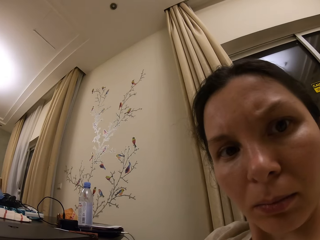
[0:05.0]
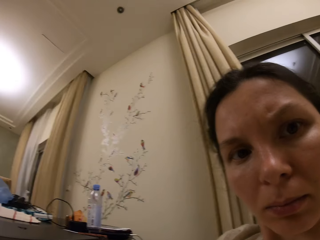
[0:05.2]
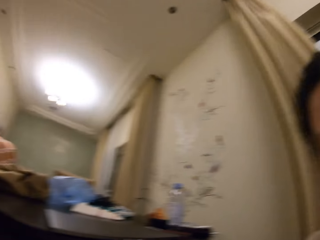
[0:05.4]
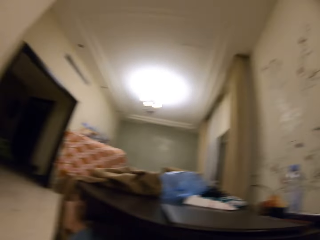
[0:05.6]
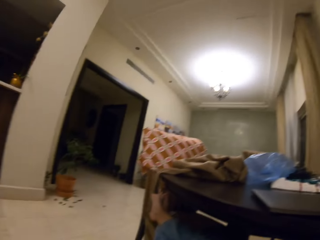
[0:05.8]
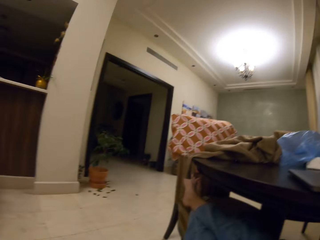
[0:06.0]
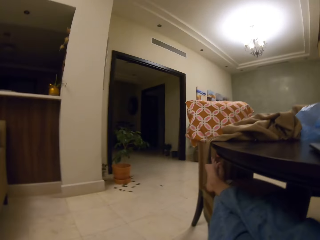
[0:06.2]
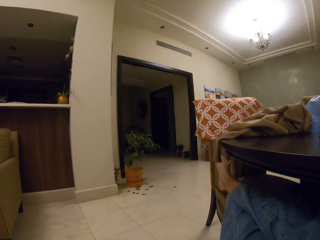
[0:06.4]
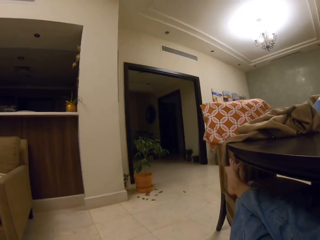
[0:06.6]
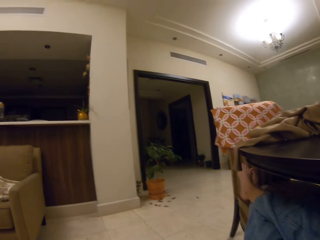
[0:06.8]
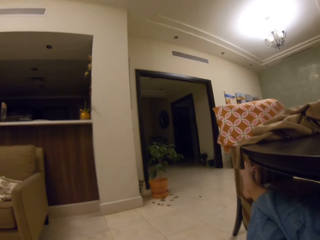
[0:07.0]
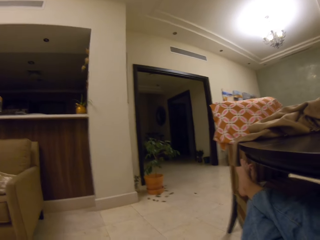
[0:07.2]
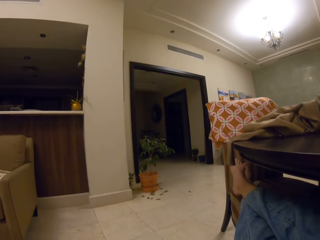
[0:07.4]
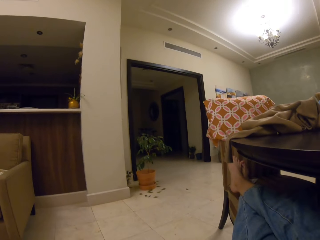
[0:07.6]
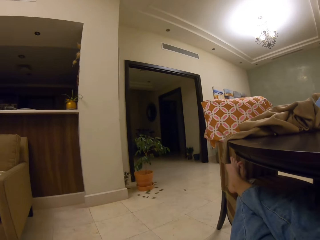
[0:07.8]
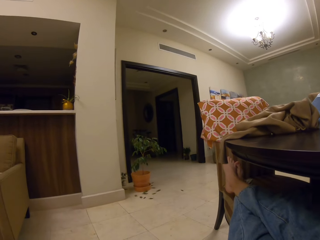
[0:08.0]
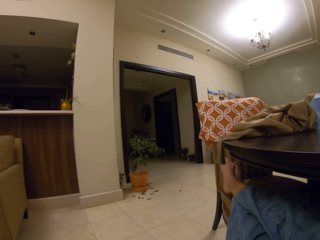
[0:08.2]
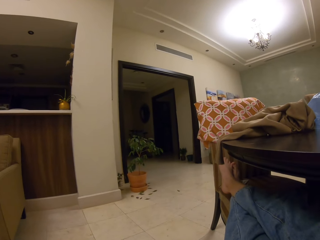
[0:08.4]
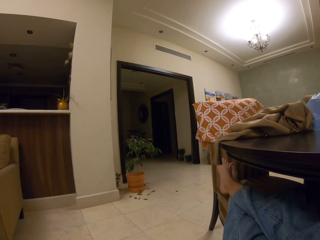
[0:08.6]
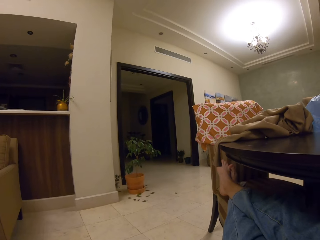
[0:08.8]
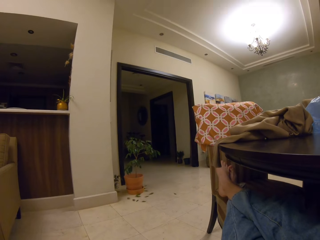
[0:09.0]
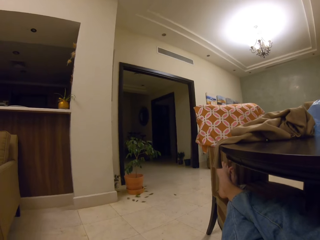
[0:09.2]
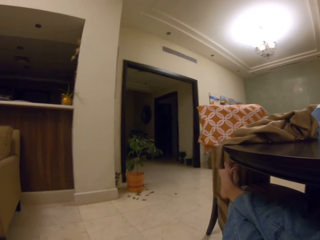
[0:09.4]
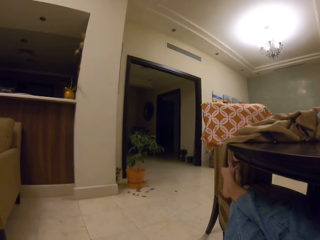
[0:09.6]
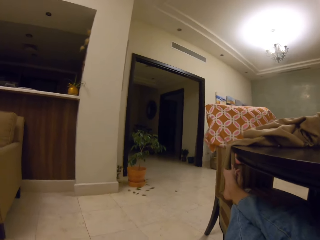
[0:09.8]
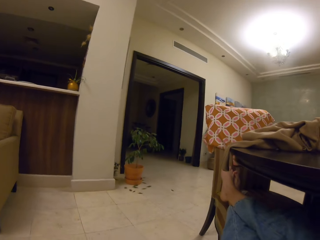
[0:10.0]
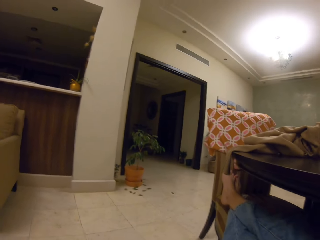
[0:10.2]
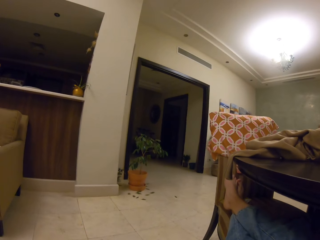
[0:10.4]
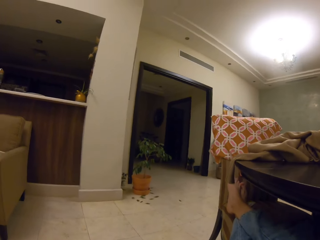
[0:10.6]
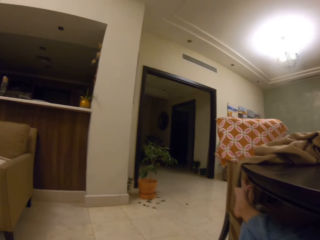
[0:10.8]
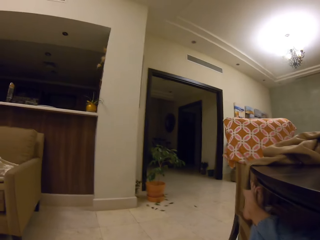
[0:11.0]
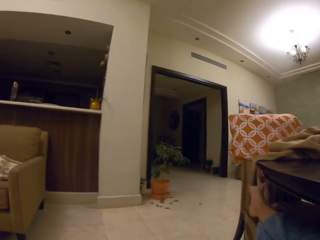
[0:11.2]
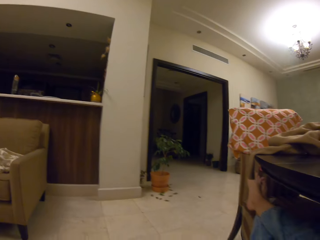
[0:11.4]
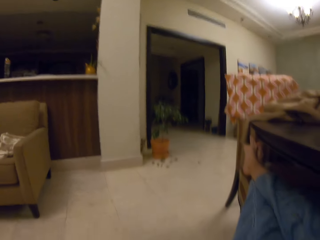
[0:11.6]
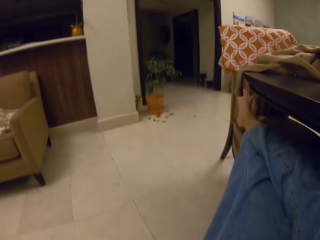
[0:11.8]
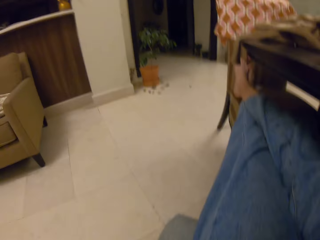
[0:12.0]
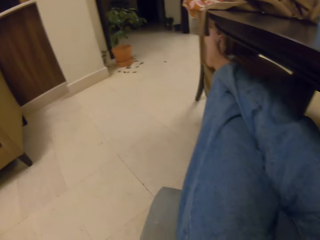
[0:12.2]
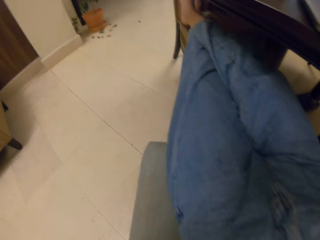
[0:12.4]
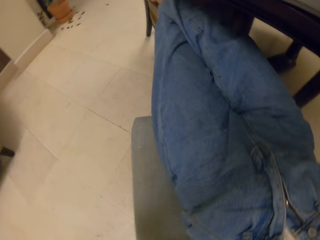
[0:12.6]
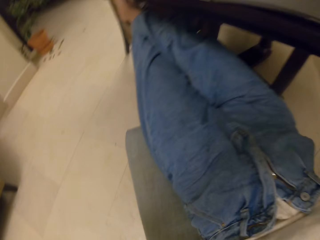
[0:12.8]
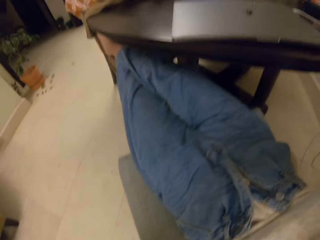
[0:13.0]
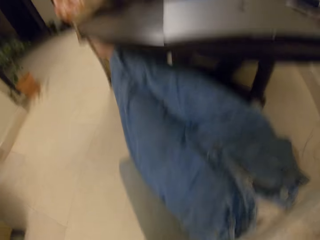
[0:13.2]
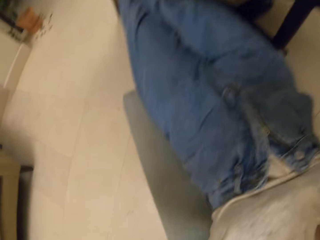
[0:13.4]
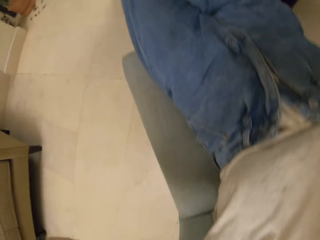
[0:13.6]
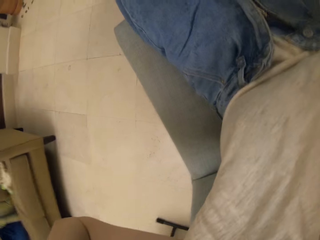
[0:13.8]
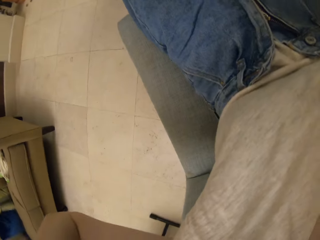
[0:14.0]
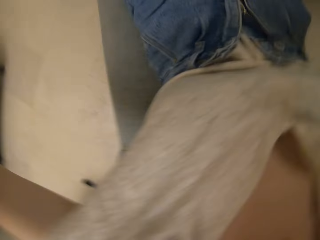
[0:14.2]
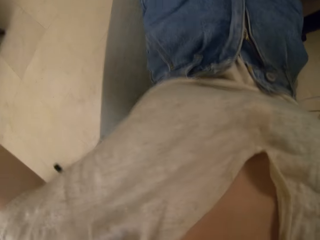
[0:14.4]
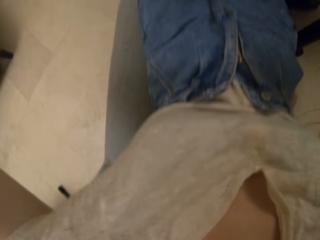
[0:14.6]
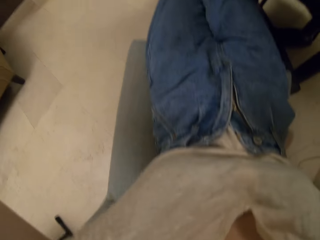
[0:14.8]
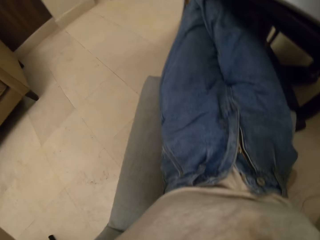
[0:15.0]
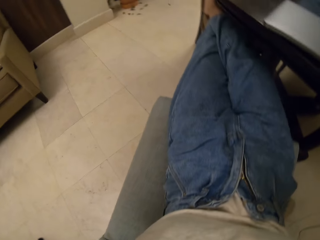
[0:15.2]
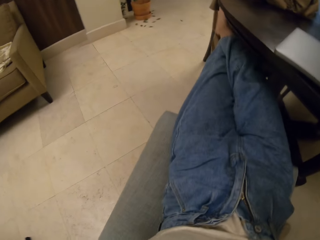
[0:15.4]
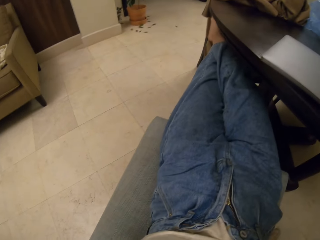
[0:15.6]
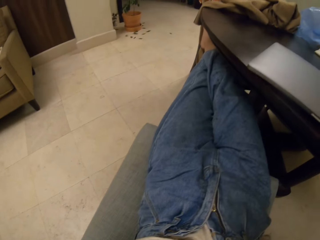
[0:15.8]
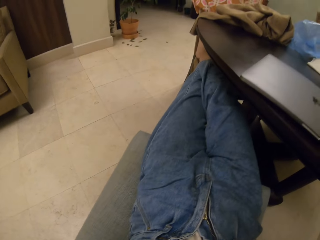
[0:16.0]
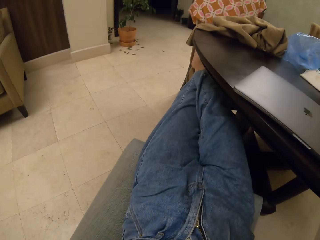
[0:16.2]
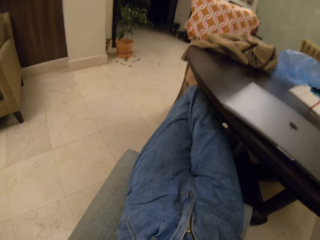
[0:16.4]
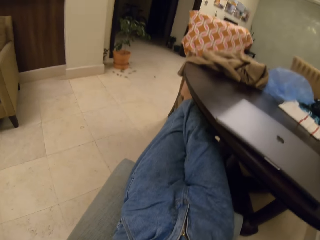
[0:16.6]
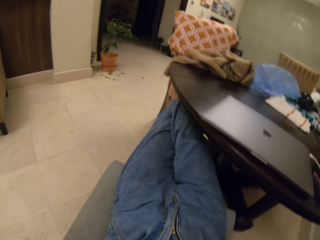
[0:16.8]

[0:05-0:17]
The camera wearer puts the camera on the head. They wear the camera on the head. They stare around the house.

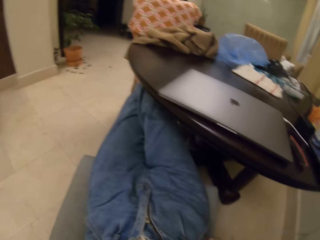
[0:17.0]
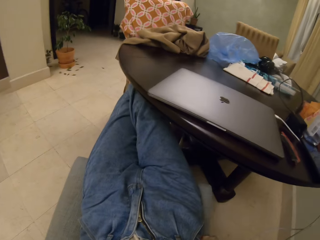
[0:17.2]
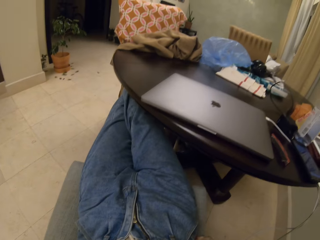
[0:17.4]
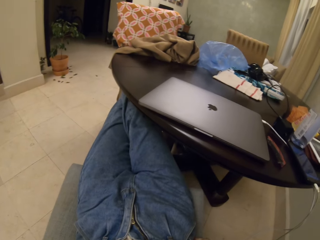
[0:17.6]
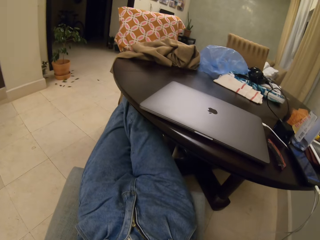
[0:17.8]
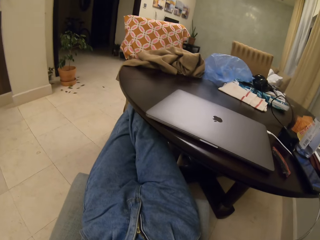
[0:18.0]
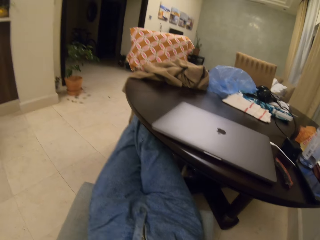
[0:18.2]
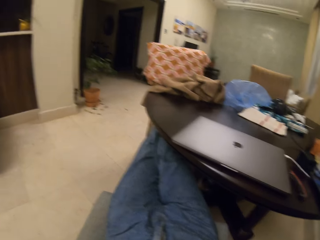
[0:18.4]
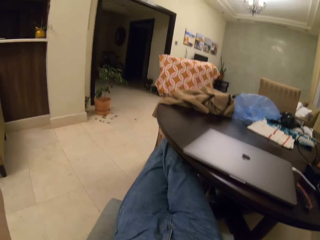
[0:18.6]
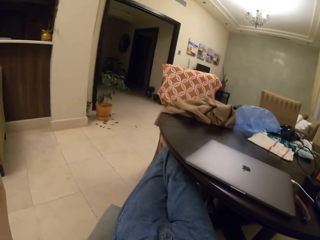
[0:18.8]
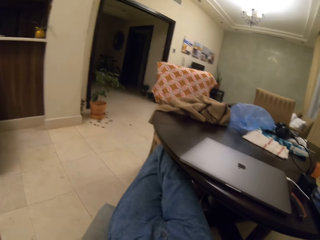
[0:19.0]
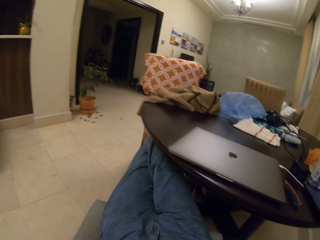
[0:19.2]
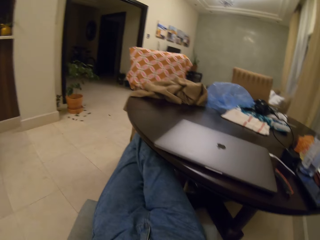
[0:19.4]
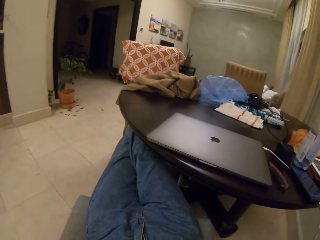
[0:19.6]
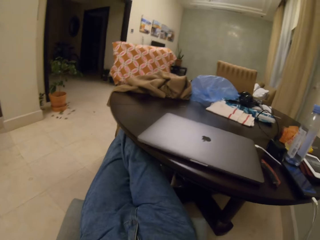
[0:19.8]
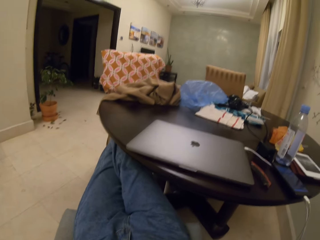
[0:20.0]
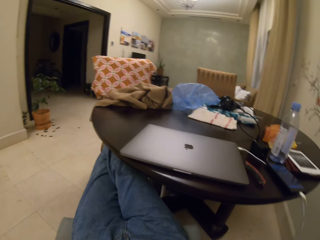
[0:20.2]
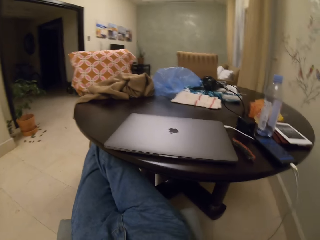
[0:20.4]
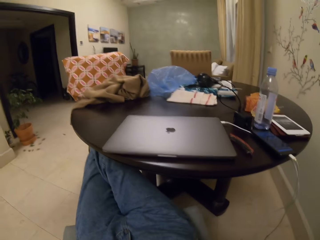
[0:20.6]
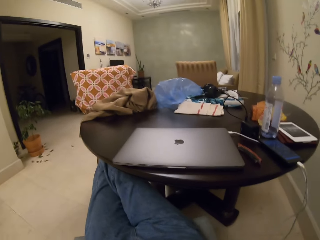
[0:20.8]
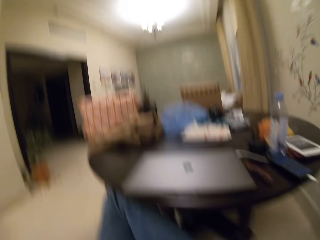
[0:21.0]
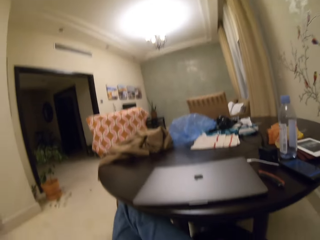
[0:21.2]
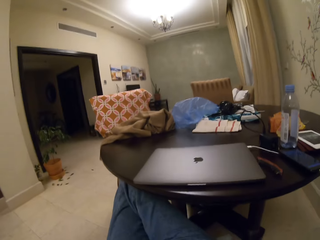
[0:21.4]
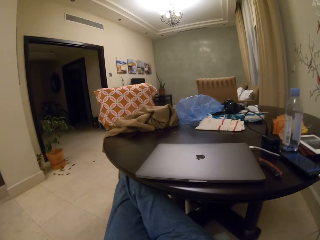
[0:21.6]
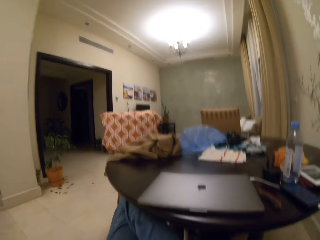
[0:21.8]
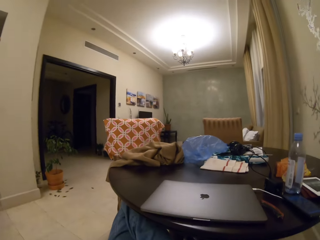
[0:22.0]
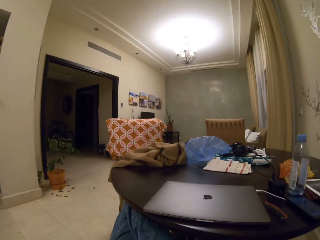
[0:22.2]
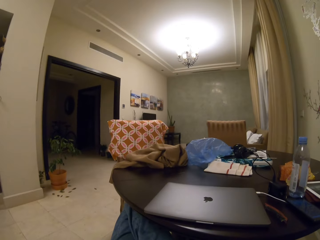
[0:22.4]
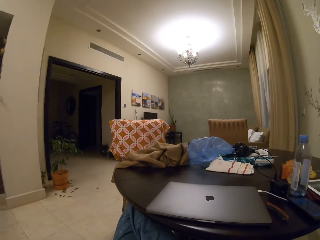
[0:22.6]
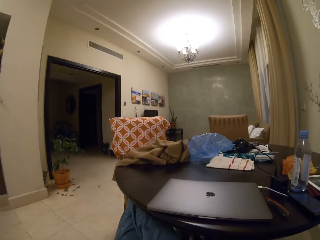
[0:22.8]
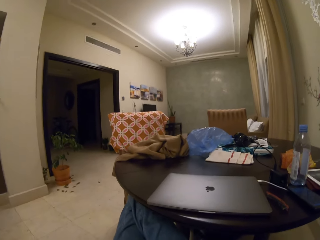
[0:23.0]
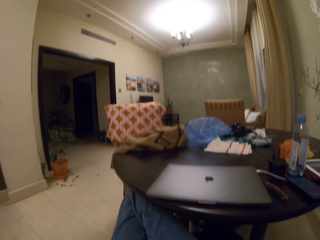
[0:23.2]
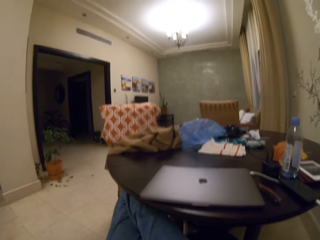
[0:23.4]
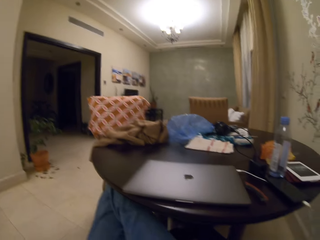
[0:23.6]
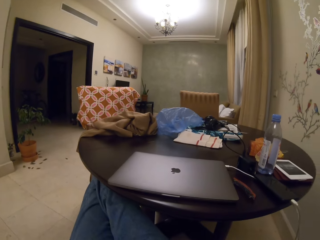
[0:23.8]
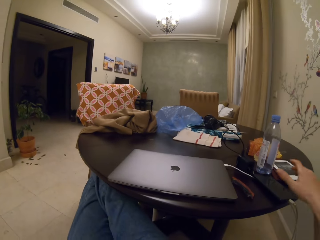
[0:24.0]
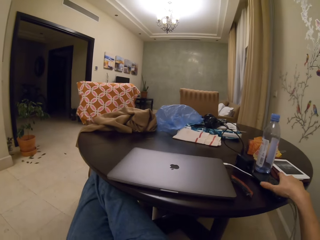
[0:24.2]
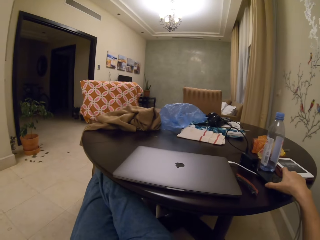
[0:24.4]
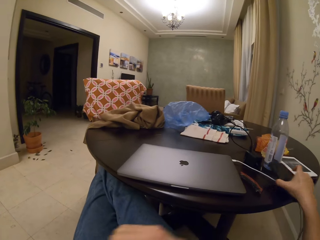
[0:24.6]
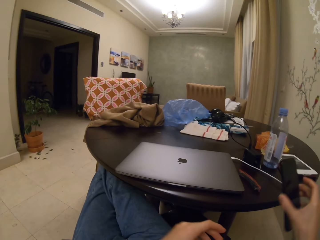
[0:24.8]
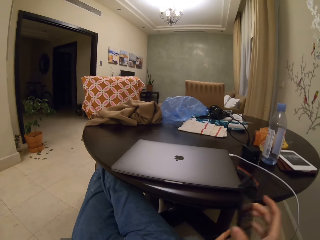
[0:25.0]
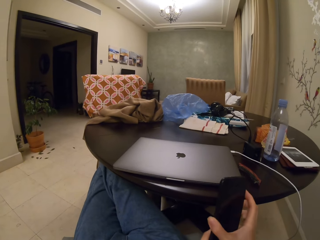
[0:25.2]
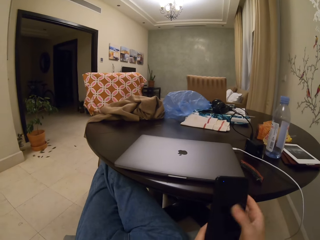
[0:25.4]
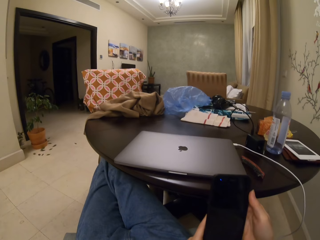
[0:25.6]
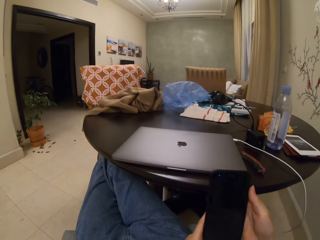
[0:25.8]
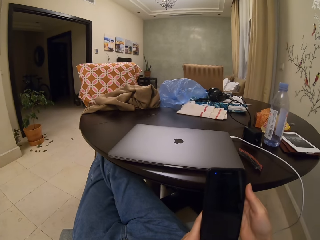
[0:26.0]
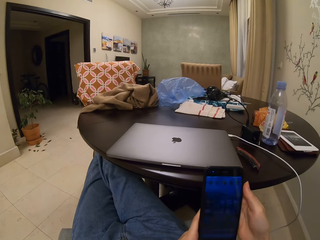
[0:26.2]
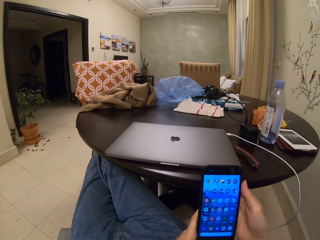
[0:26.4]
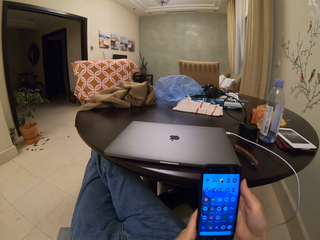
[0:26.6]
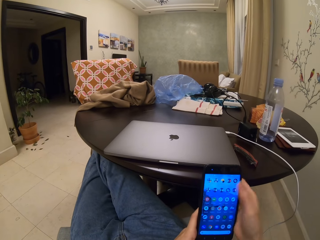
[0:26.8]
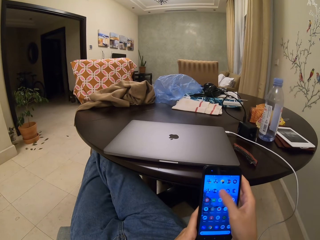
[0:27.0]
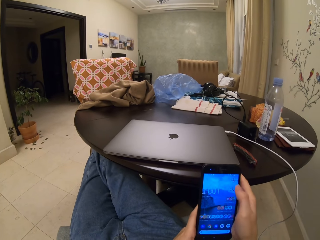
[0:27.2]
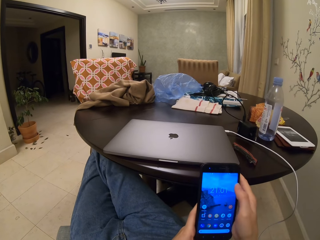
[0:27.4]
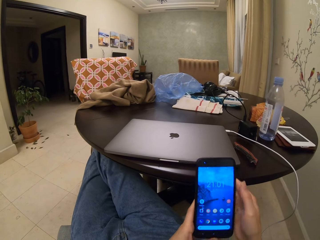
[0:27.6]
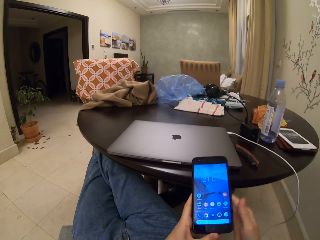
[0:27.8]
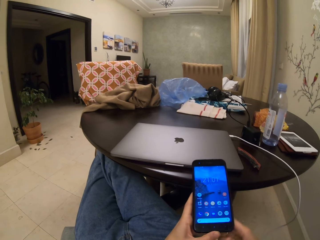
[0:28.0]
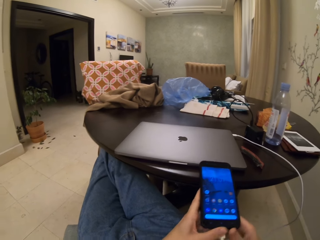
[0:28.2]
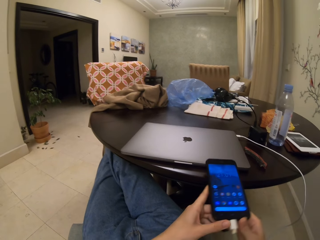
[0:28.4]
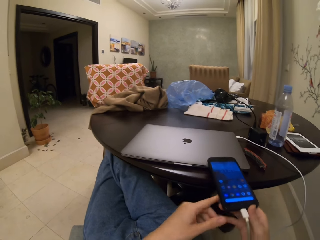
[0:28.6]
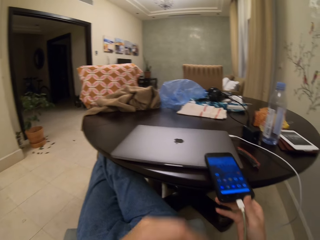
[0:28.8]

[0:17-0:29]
The camera wearer picks up the phone from the table. They switch the phone on. They operate the phone.
